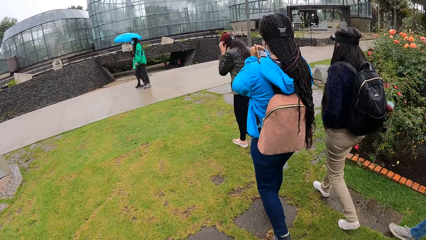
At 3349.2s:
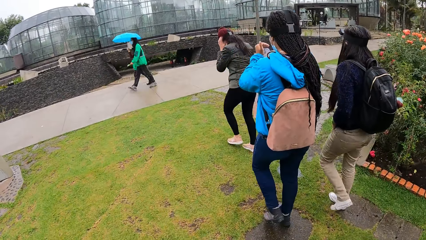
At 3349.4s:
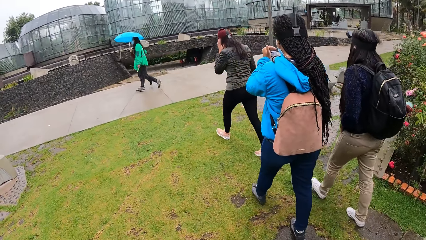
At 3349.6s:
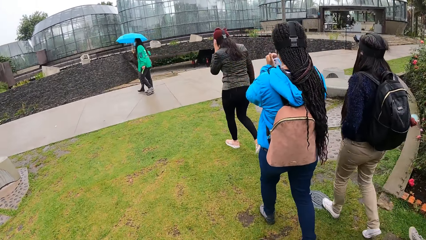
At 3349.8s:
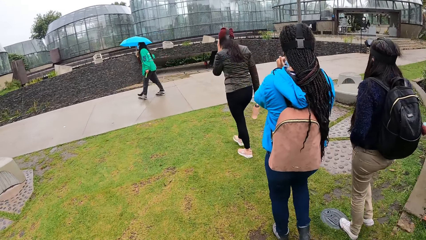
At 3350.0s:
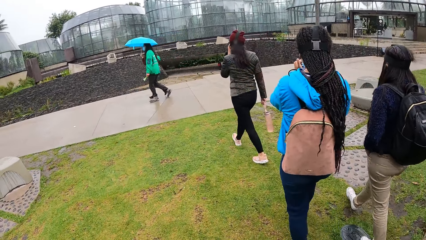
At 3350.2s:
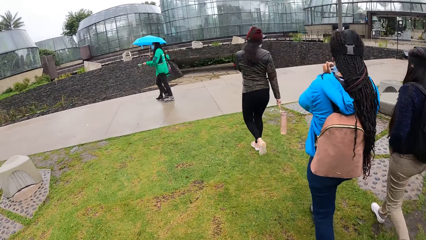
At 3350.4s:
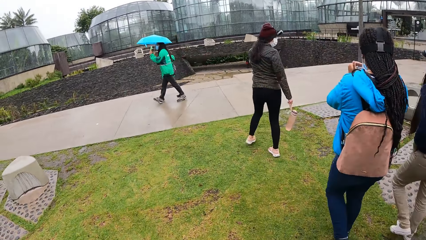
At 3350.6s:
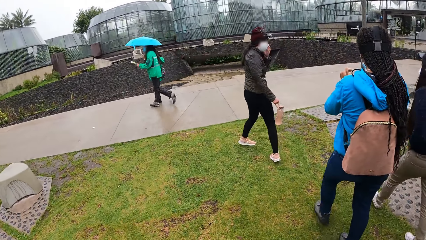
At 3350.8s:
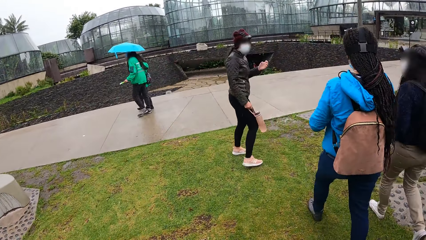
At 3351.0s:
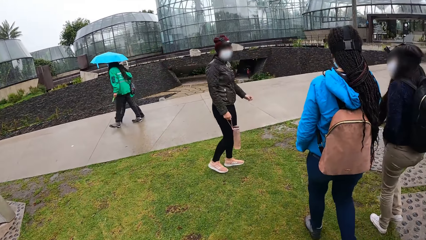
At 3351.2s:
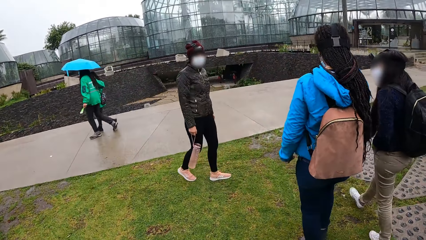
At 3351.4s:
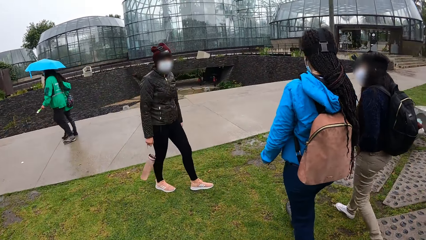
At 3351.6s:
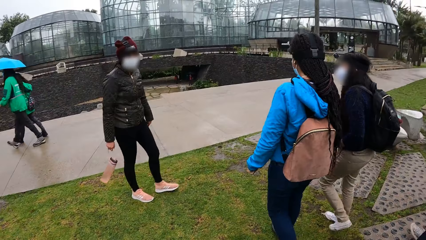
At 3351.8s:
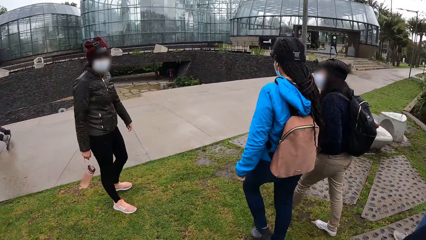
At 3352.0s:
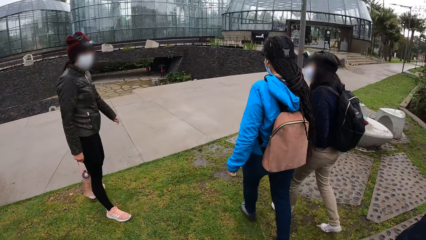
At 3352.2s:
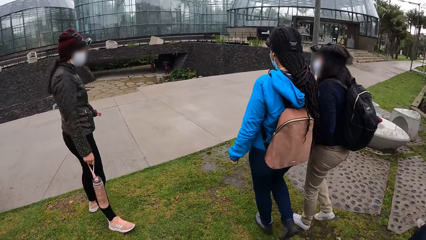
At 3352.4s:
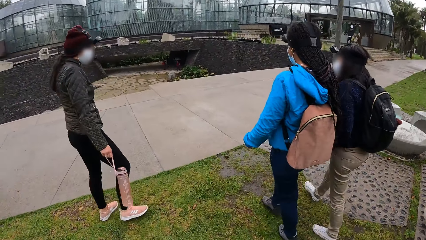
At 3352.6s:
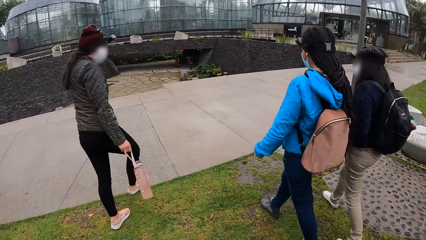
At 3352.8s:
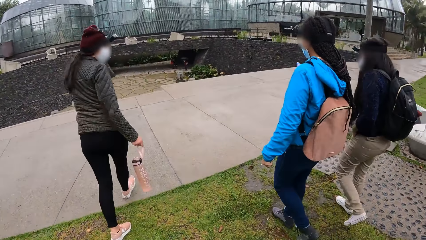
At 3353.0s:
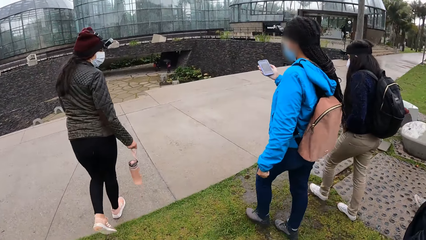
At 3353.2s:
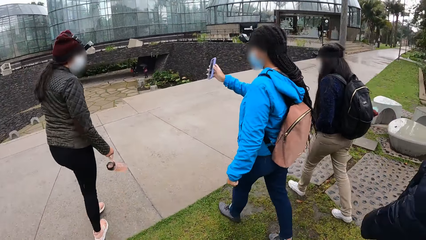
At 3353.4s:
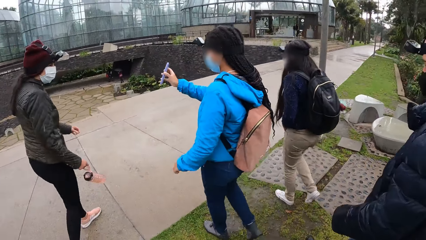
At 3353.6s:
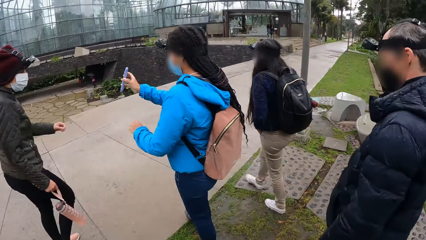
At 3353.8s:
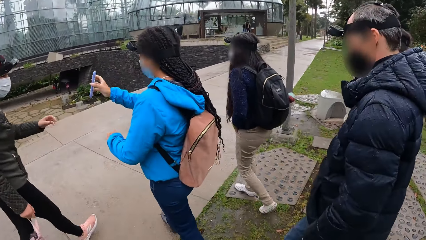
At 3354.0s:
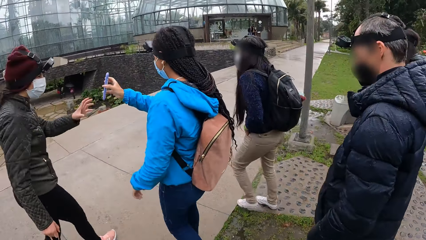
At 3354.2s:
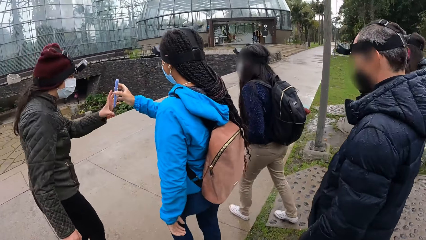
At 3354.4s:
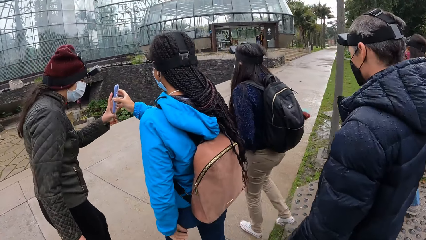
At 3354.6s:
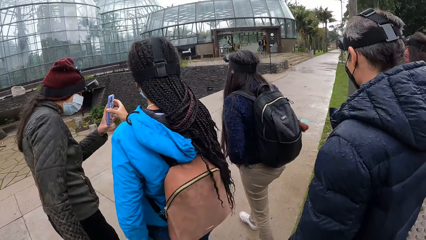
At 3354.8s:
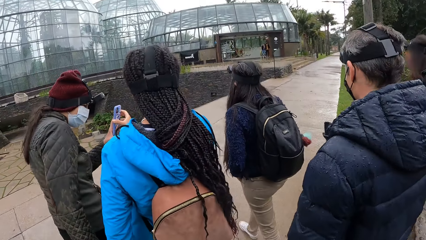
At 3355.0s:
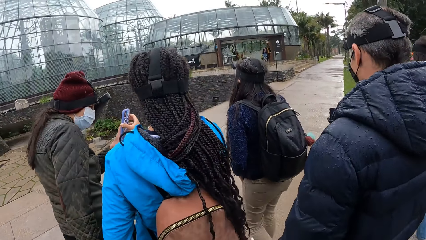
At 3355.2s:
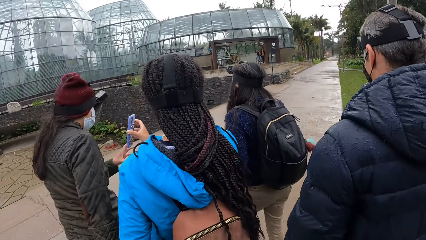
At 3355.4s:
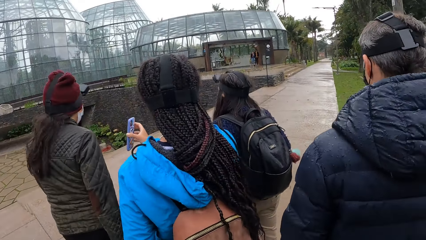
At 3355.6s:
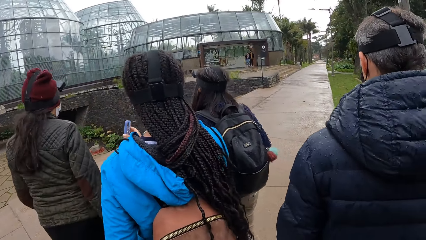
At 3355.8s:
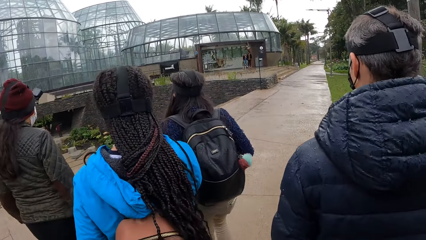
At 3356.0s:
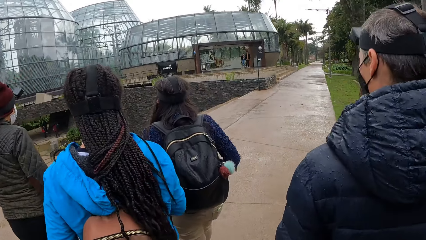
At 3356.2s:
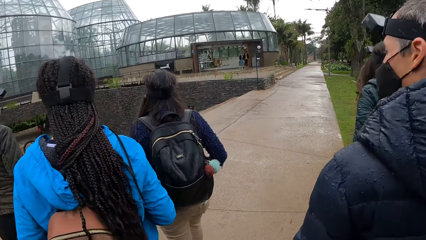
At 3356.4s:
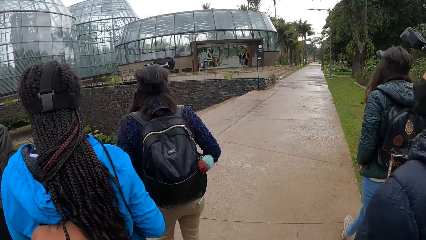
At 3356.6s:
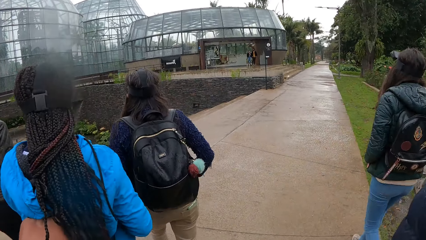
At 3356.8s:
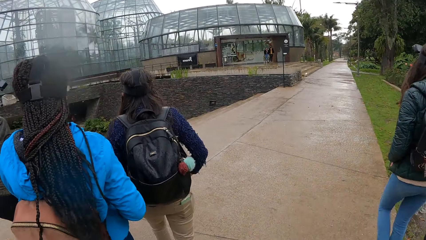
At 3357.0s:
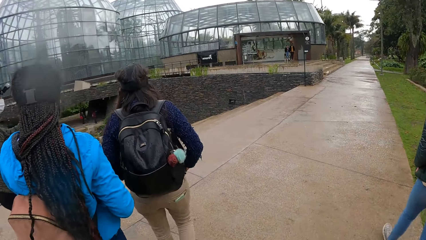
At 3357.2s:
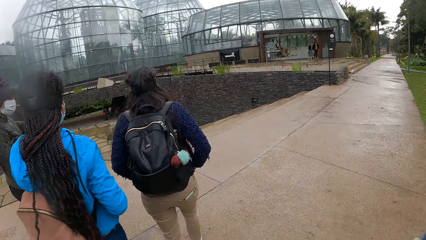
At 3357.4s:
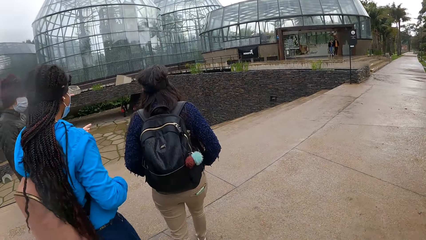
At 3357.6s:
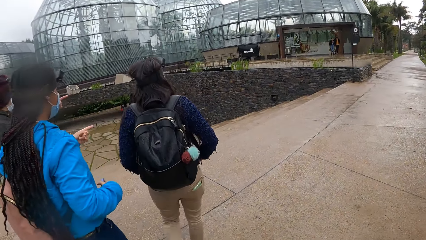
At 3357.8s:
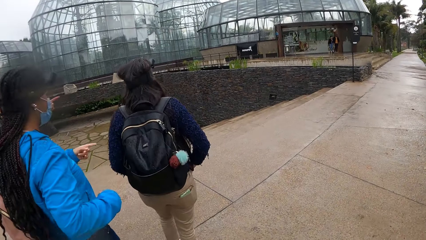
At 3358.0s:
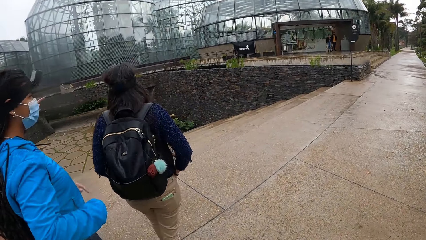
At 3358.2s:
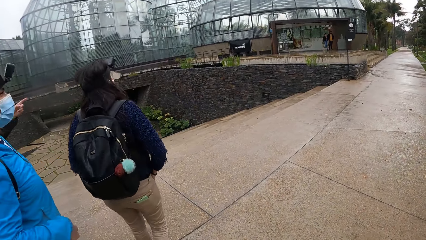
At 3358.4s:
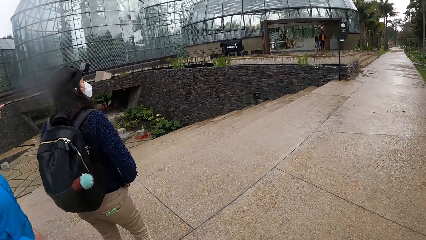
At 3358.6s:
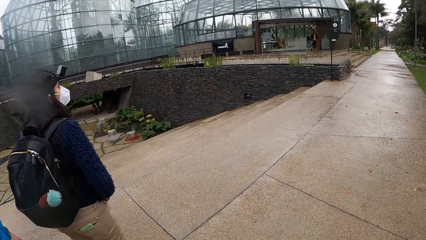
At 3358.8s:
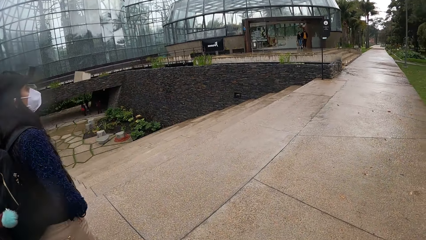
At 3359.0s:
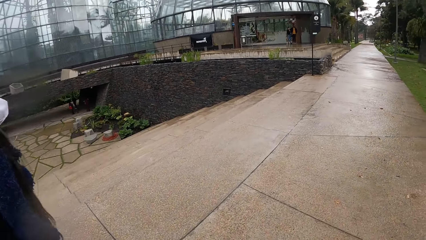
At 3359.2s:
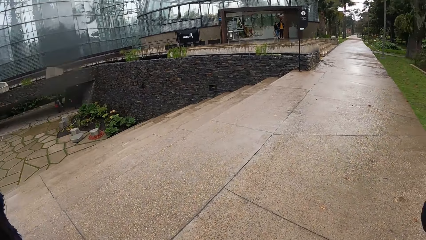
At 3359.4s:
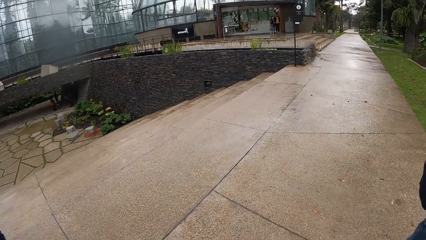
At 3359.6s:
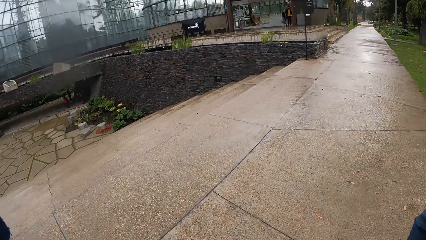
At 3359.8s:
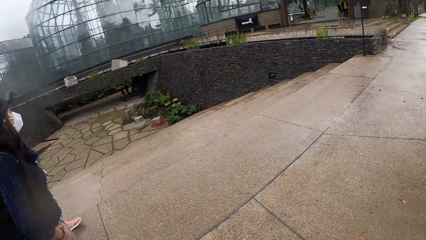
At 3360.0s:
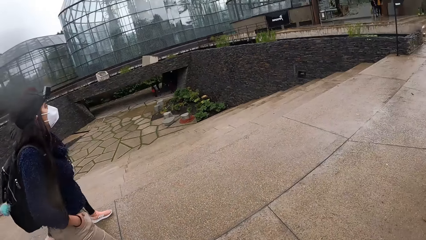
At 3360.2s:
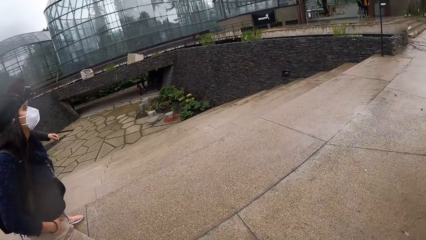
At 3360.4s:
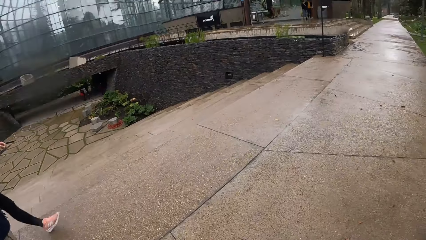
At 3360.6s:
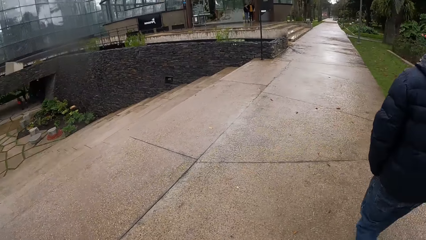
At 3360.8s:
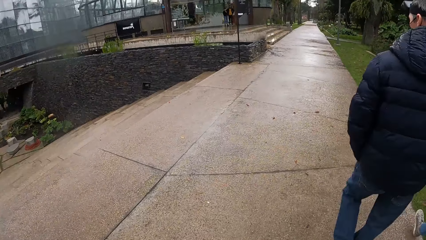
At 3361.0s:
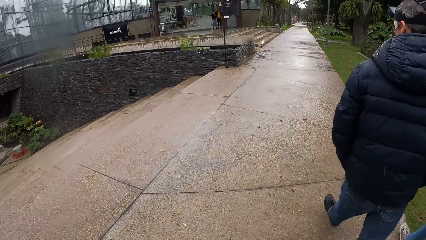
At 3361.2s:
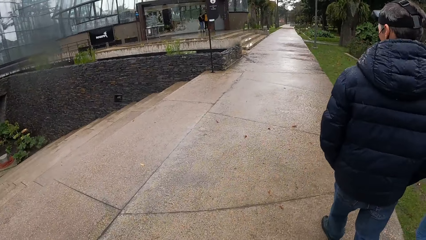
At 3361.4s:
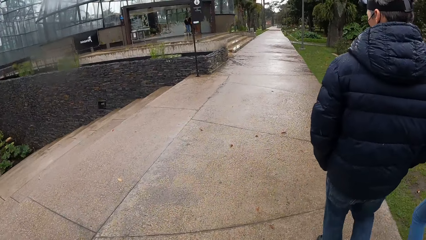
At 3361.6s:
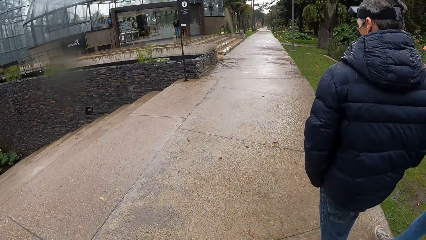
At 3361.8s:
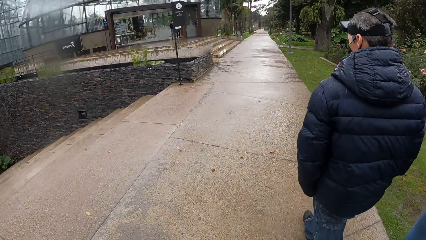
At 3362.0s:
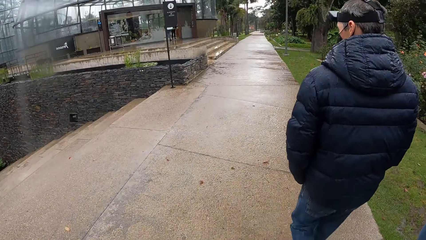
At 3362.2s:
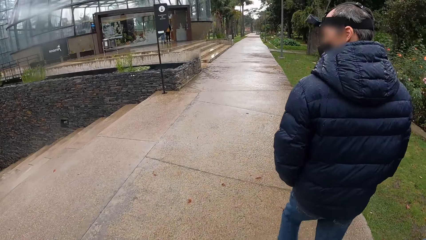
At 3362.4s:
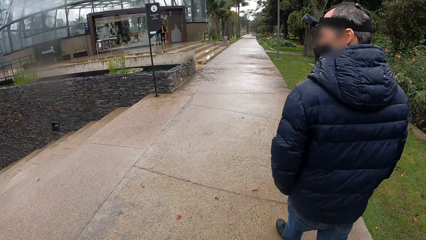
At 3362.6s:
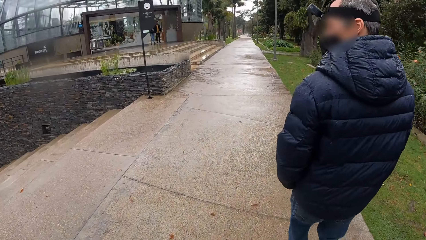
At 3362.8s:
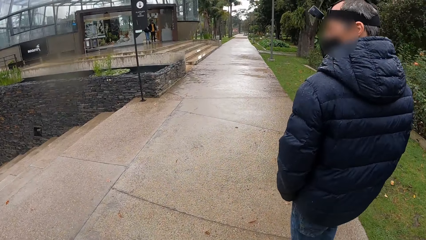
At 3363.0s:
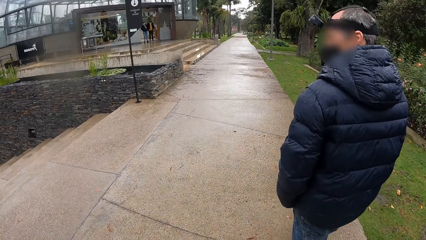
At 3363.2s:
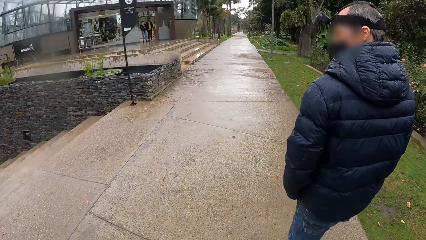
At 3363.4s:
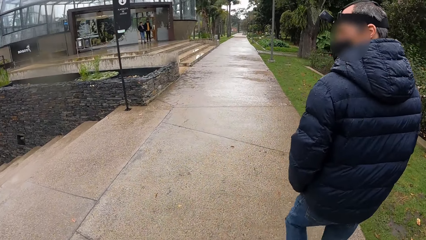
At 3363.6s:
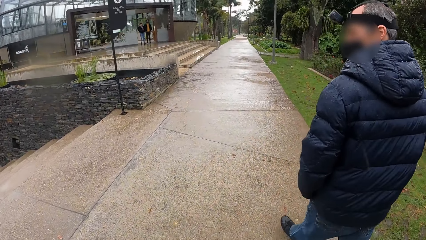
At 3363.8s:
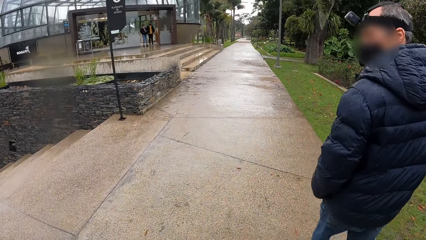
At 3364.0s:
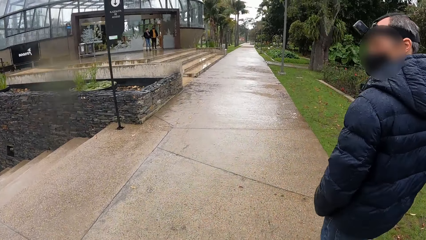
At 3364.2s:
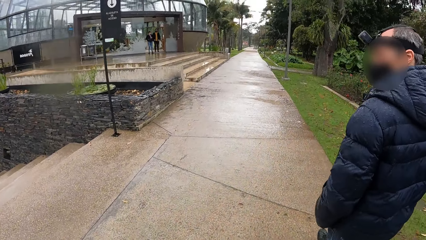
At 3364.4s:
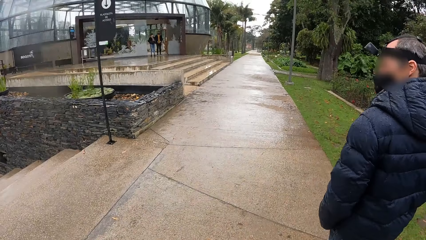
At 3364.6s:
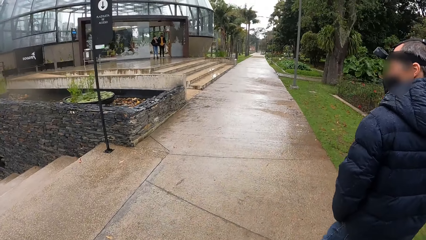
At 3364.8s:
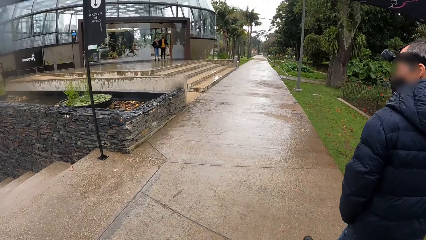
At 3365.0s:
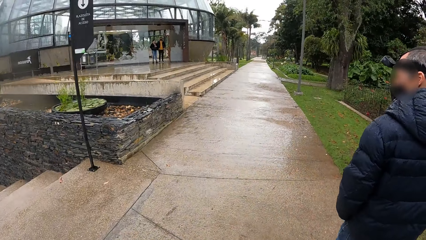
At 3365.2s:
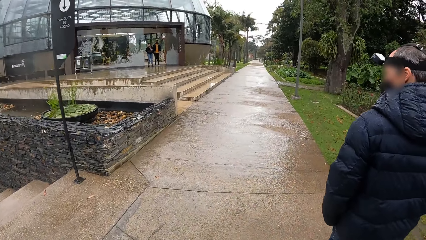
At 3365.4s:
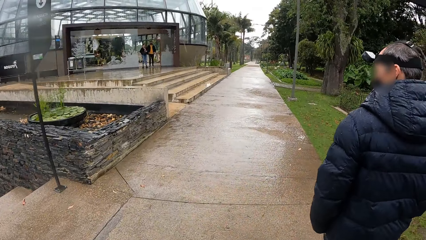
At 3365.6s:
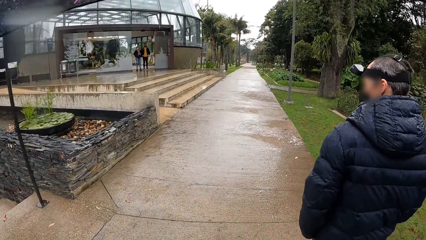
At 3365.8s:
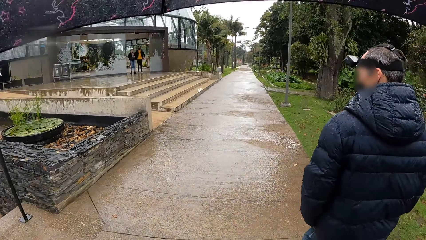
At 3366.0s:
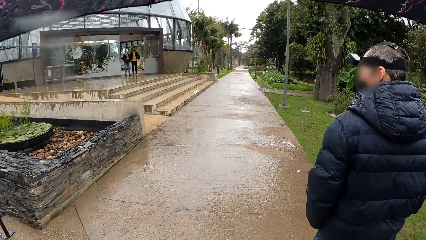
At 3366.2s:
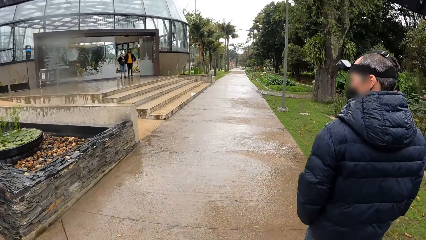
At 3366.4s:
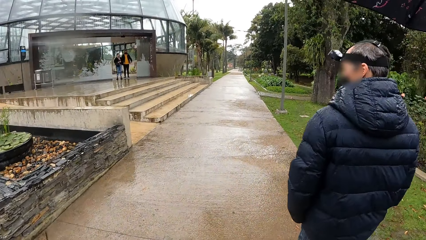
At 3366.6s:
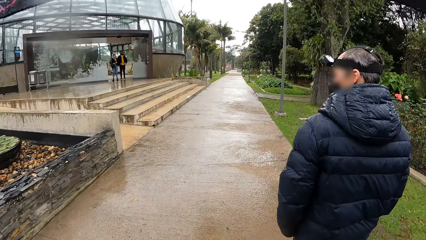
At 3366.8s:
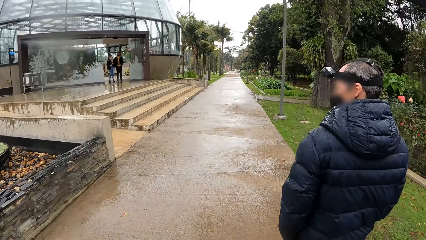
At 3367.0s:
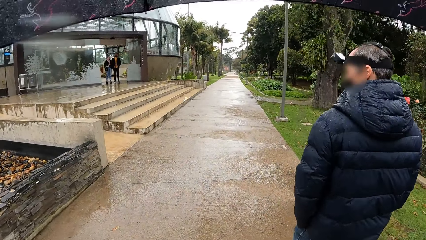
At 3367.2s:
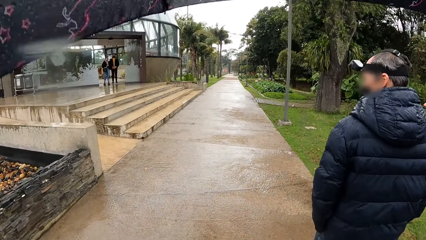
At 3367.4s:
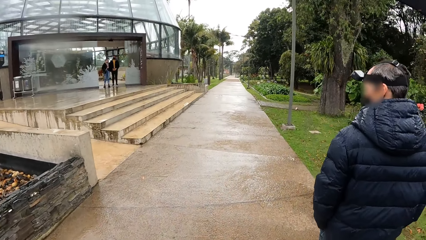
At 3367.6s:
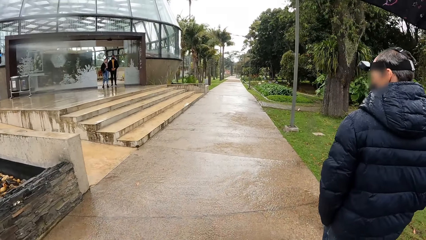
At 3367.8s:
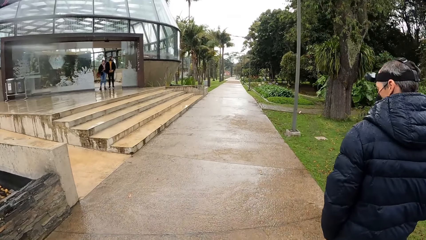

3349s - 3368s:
The camera wearer walks on the pavement.
